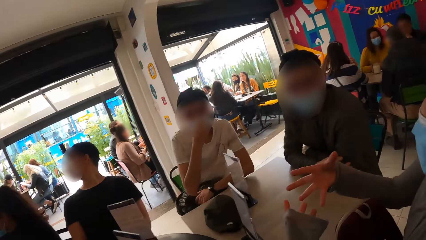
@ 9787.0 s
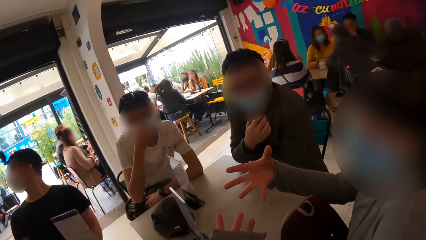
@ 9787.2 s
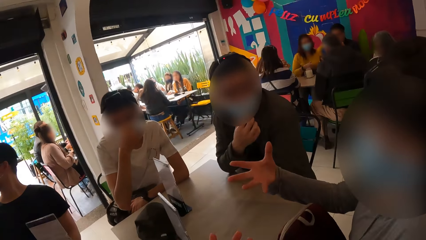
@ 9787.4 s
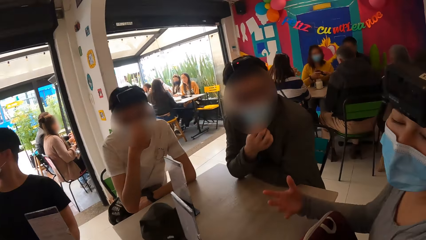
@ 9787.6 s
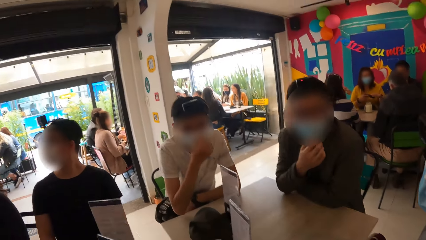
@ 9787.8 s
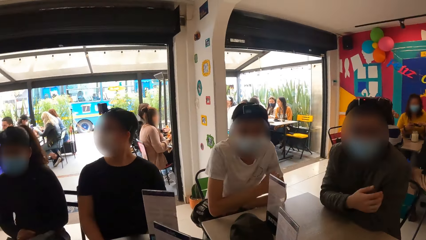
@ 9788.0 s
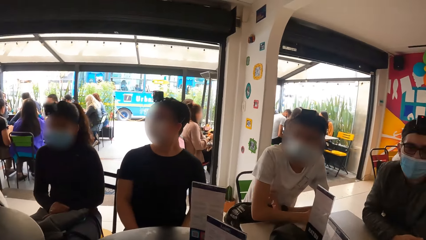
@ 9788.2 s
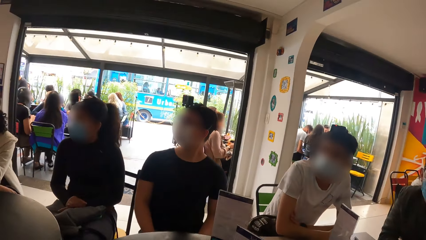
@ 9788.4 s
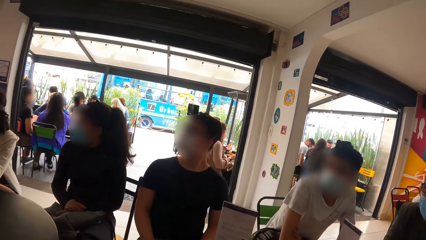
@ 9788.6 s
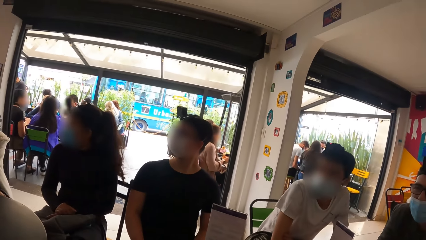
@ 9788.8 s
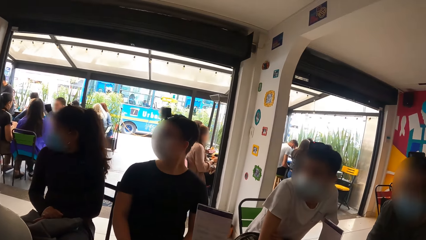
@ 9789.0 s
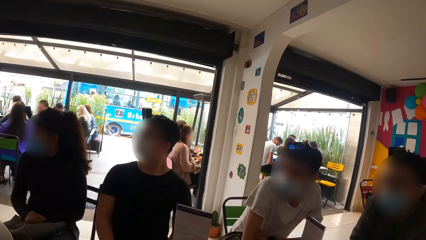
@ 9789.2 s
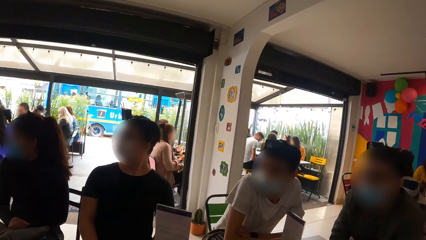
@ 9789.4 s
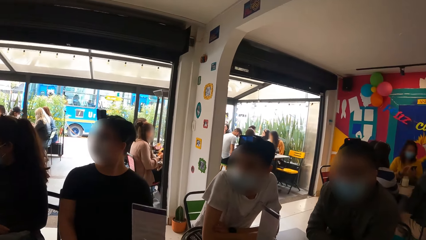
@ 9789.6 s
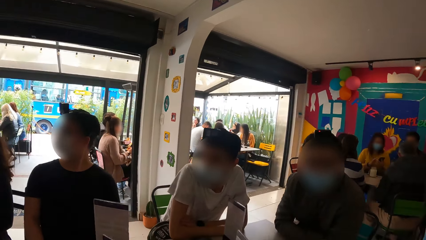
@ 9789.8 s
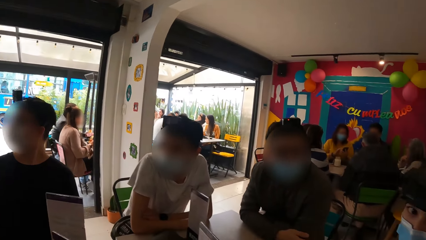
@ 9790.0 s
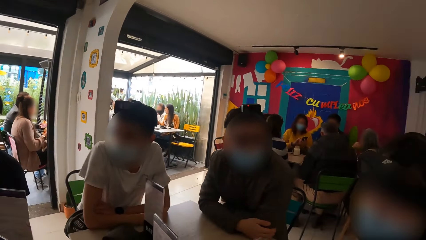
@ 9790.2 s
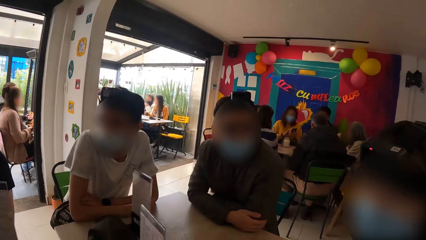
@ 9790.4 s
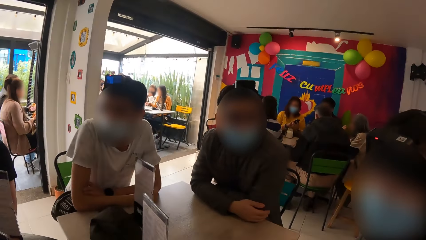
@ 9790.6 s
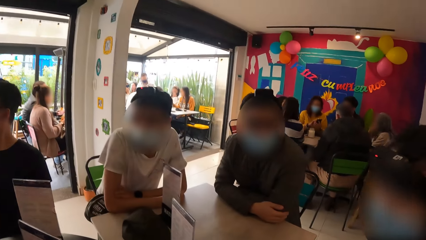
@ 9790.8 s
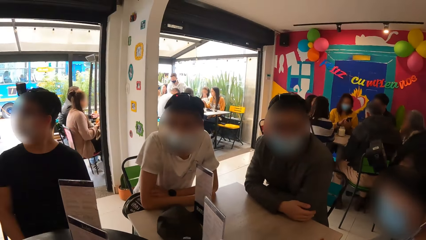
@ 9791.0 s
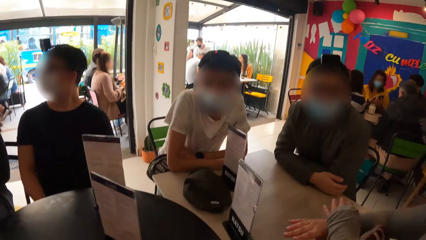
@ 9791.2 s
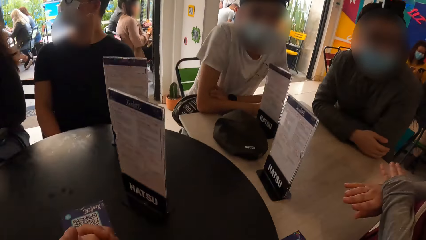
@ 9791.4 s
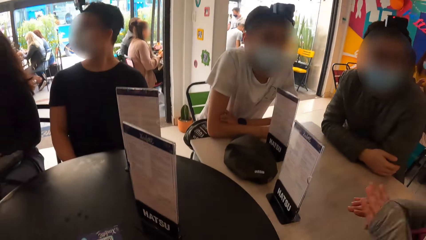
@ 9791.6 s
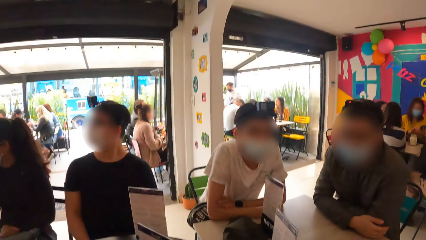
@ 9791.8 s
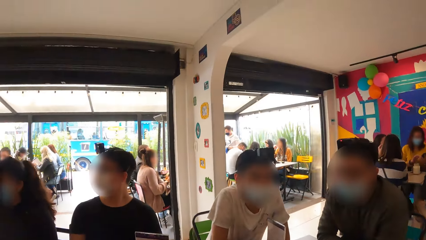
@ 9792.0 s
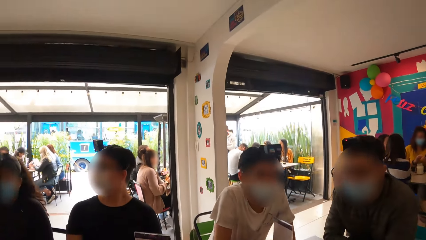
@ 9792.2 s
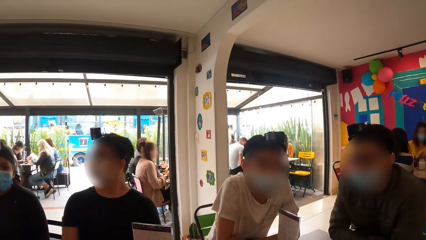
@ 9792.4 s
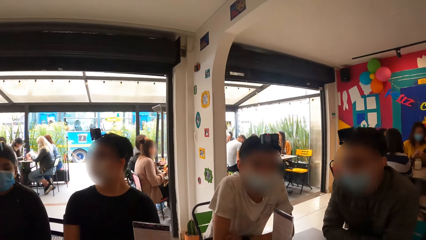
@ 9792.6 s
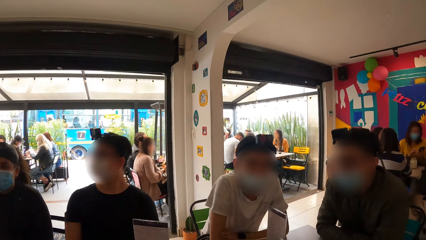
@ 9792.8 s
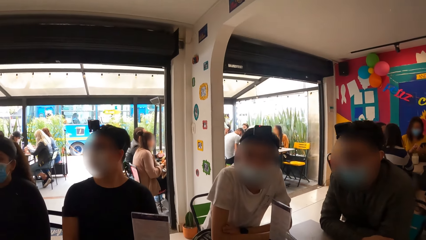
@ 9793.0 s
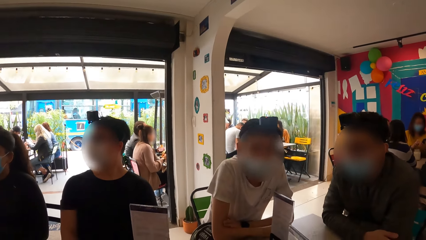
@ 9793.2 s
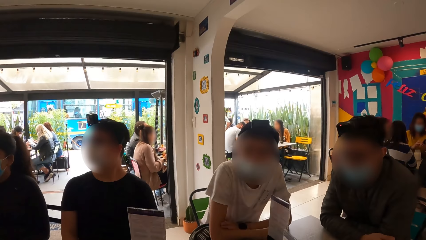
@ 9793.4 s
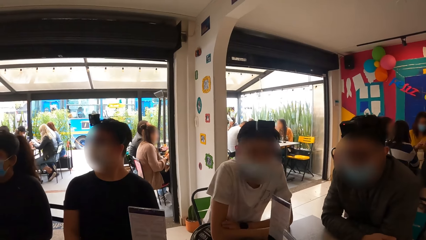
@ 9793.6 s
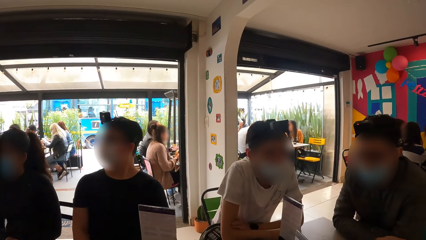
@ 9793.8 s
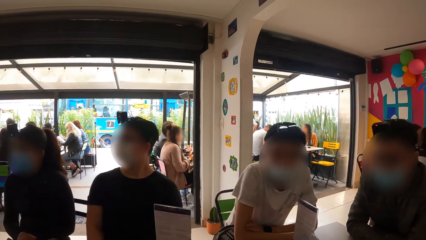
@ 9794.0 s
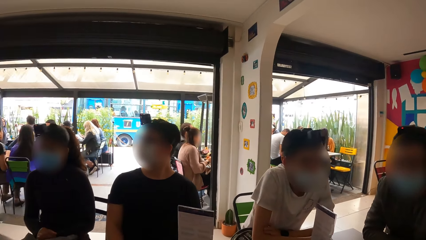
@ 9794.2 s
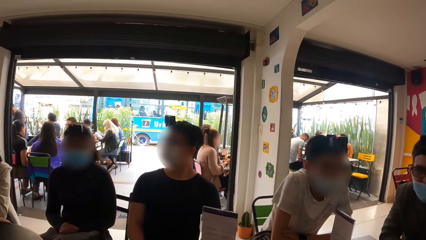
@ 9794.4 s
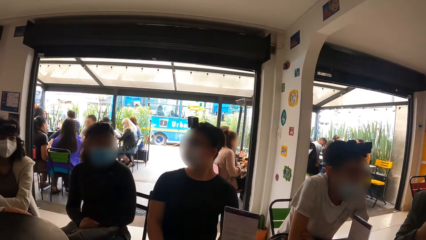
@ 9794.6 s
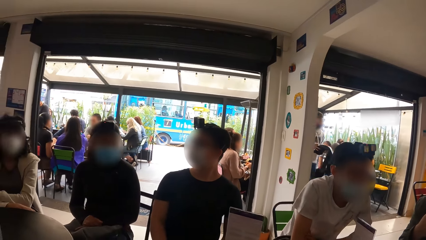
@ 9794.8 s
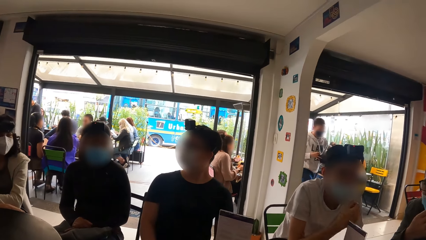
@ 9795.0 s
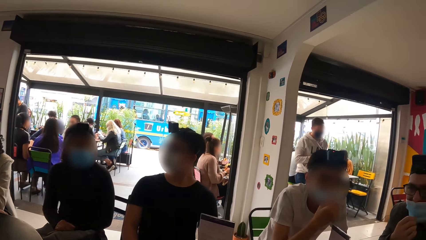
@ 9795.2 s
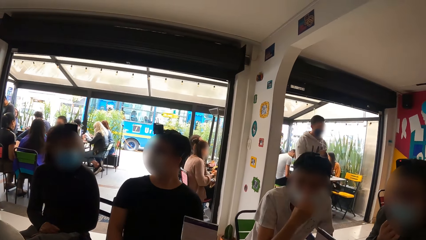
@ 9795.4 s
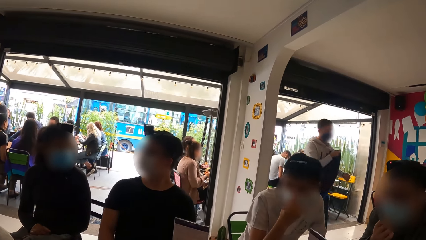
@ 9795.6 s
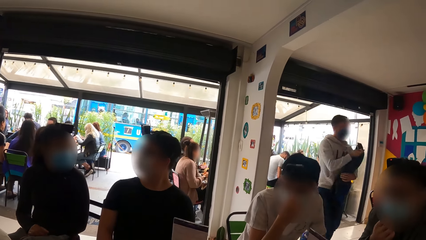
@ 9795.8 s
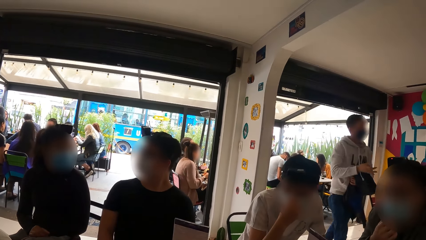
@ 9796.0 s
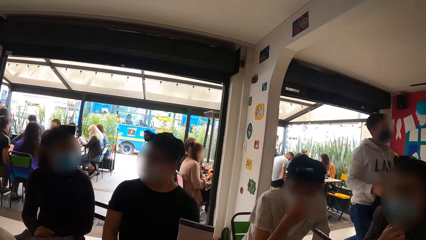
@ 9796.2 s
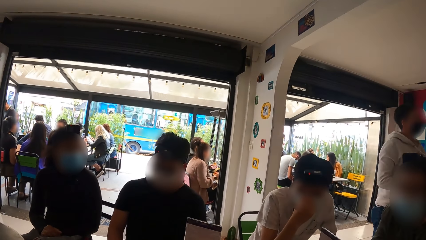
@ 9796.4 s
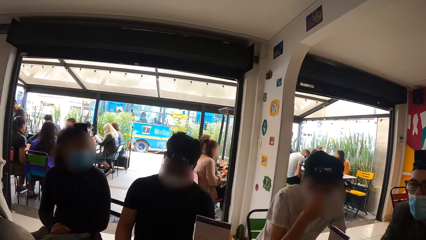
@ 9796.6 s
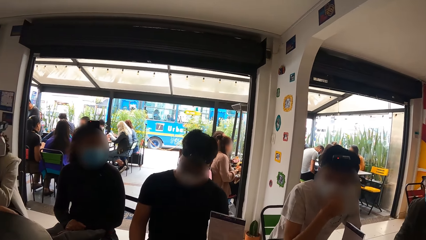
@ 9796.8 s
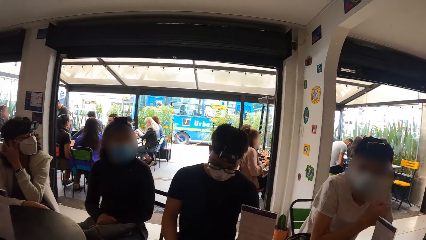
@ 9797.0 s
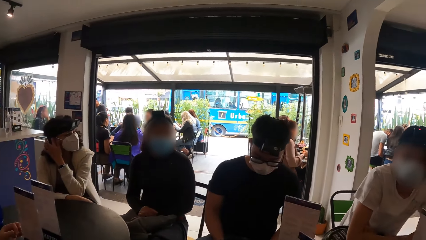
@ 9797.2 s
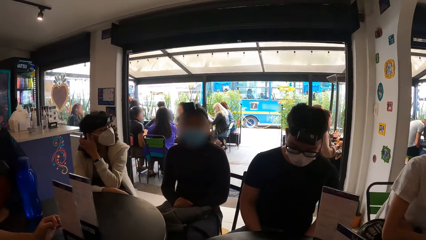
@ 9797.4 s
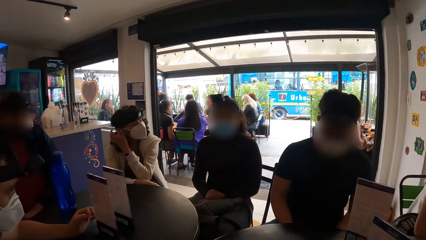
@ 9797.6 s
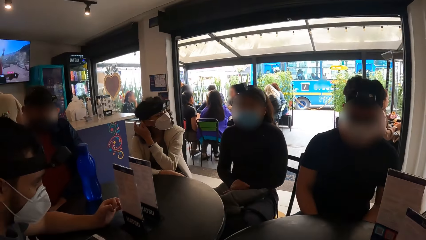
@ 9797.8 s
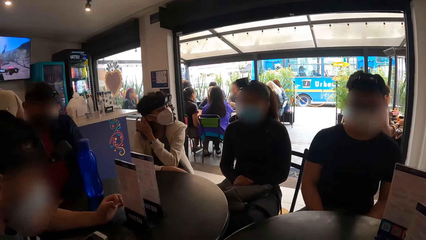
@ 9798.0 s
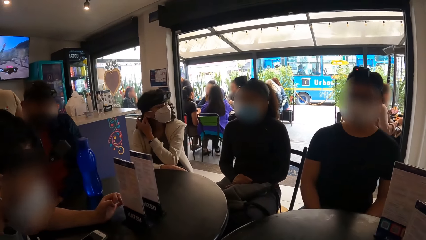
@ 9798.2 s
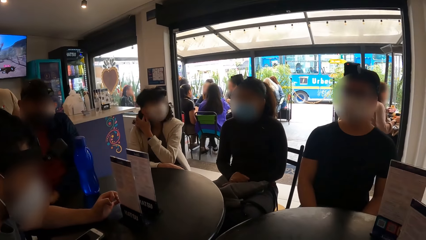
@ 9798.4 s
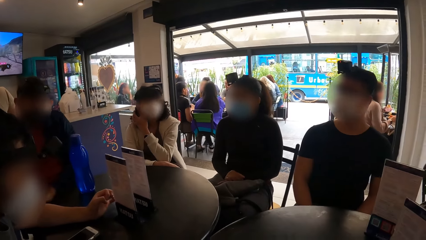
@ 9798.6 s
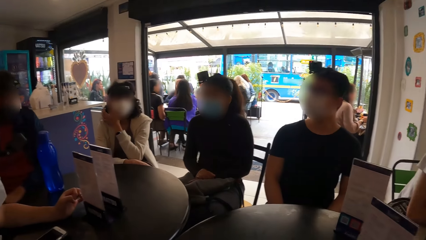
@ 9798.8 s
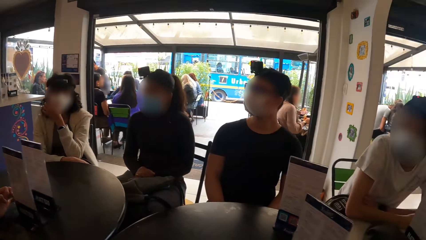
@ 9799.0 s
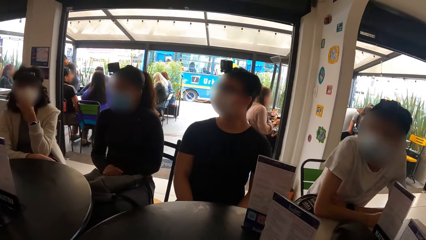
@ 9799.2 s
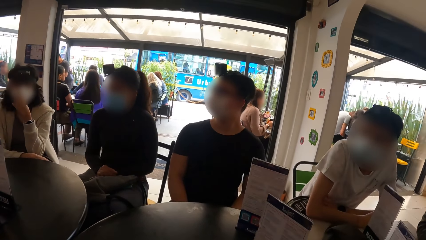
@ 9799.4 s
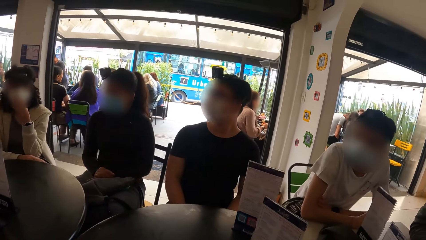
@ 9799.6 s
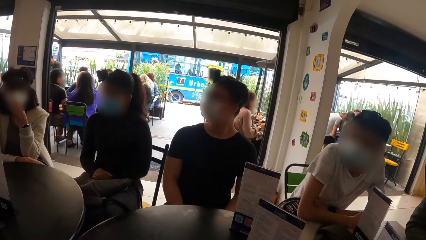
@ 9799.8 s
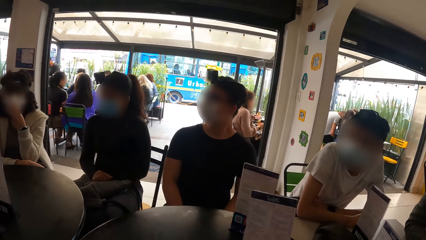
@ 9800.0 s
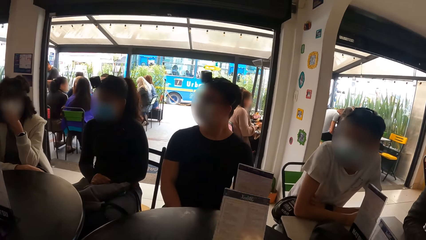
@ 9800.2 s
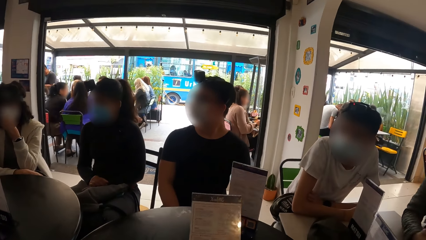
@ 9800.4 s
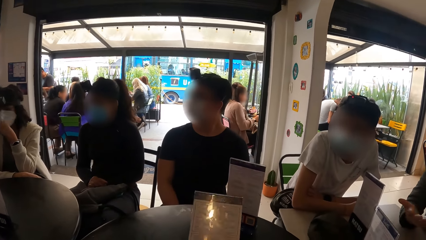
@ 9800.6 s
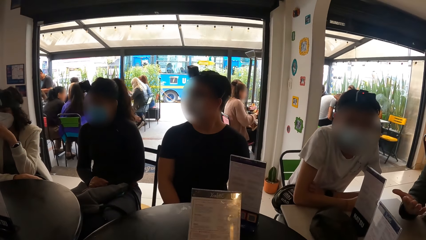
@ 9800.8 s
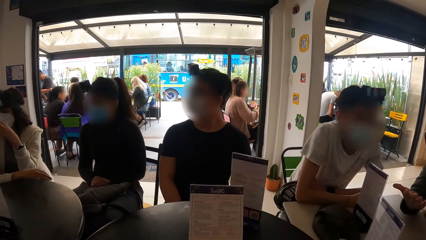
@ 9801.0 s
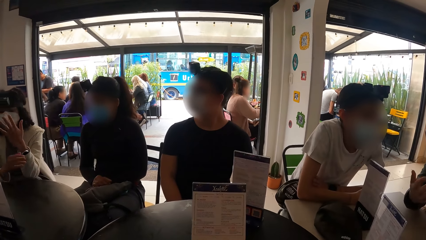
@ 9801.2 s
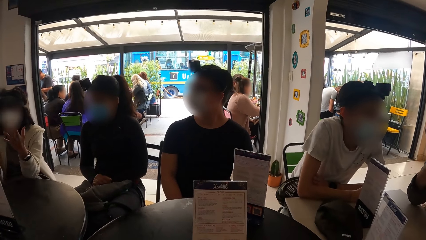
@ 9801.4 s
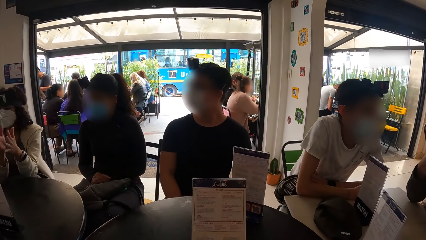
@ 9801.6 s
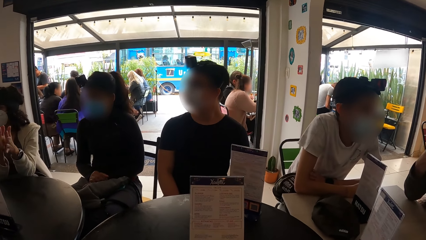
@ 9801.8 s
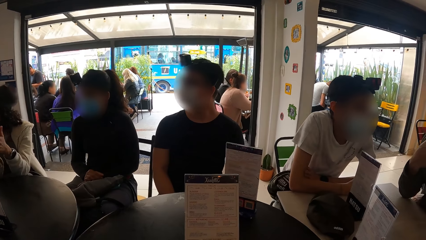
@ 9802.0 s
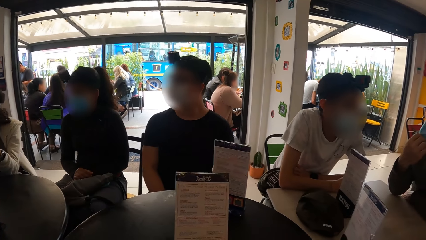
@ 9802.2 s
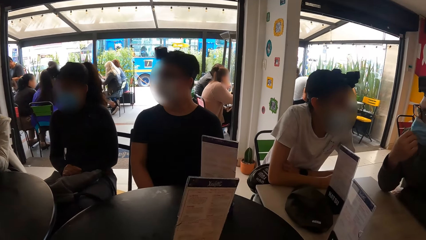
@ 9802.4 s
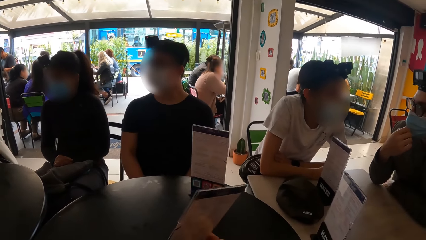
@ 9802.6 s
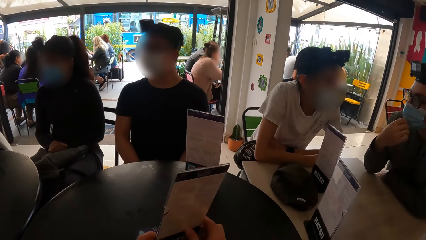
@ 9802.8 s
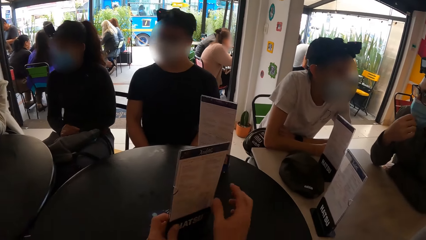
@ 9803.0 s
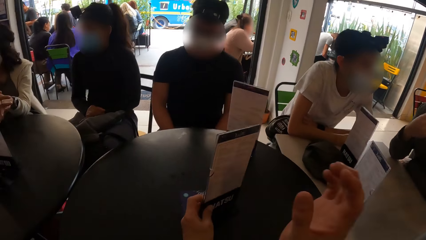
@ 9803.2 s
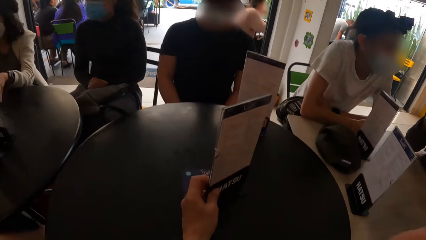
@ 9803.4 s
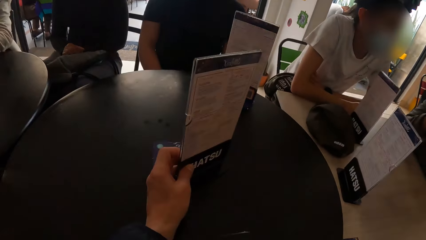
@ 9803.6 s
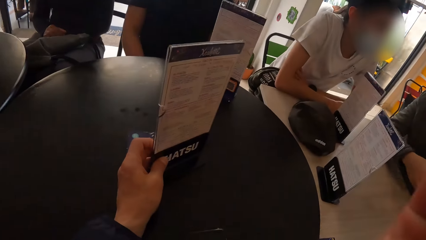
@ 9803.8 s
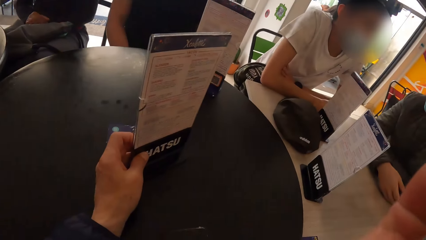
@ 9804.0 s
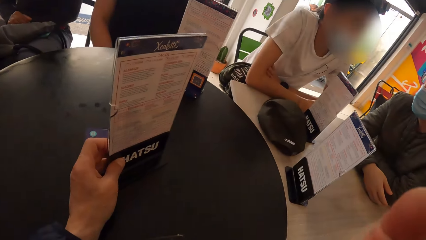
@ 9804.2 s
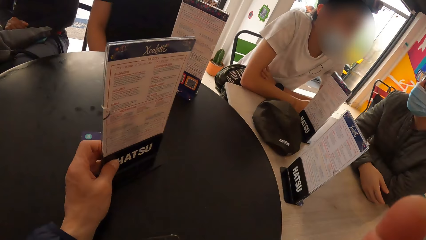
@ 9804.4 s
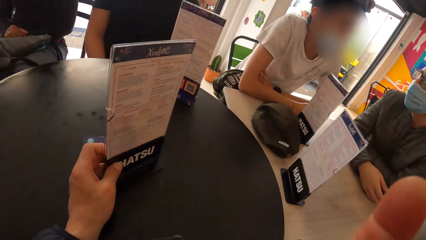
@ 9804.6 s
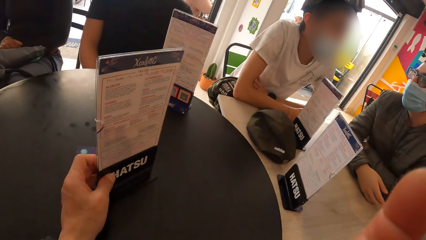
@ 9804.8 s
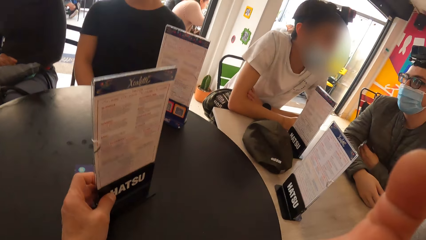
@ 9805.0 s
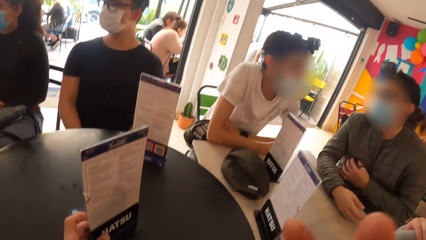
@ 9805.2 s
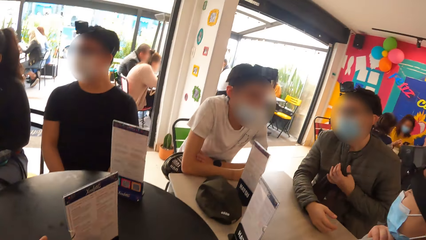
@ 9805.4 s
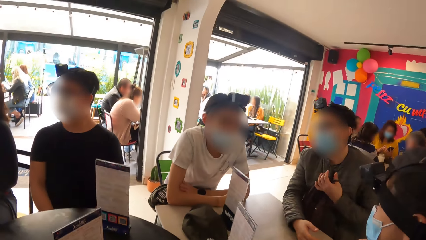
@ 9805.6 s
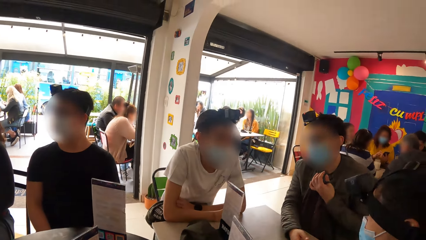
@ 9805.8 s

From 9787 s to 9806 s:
A man fixes his face mask. Another man operates his phone. The camera wearer picks up the menu. He inspects the menu. He holds the menu booklet on a wooden table with both hands. A man converses with a woman and another man. The camera wearer holds the menu booklet on the wooden table with his left hand. He reaches for the camera and fixes the camera. A third man interacts with the camera wearer, the first man and a person.
